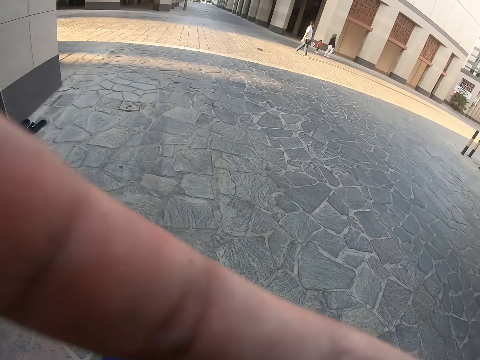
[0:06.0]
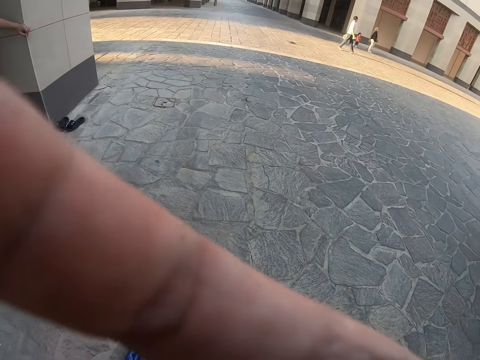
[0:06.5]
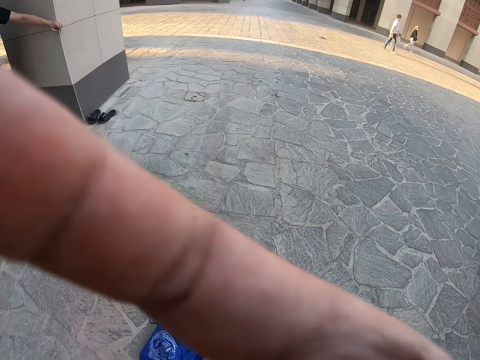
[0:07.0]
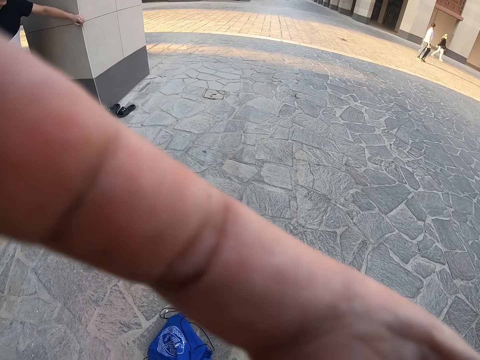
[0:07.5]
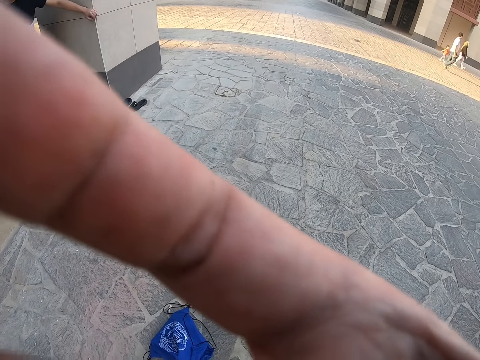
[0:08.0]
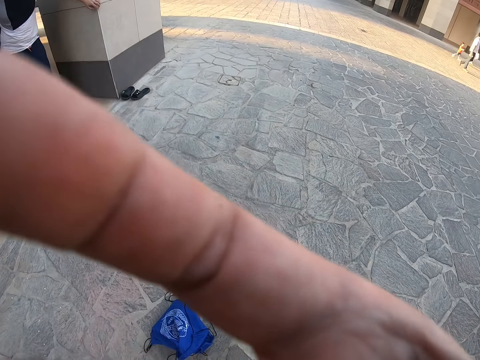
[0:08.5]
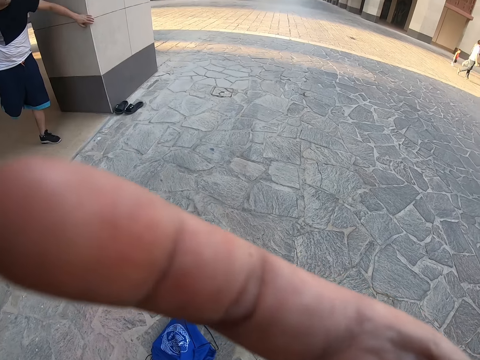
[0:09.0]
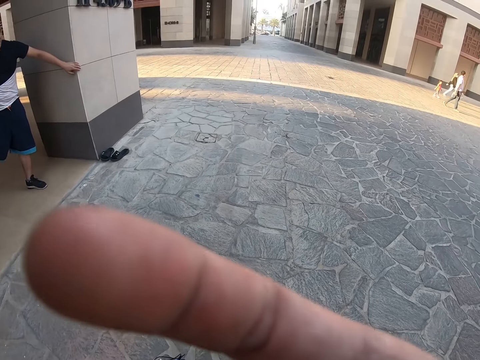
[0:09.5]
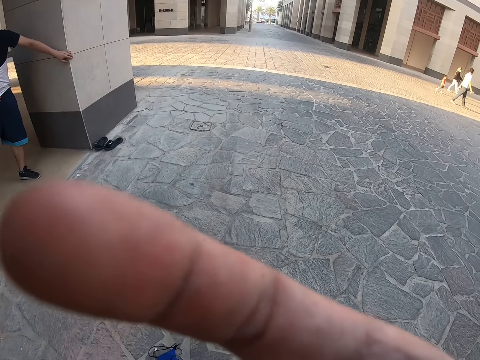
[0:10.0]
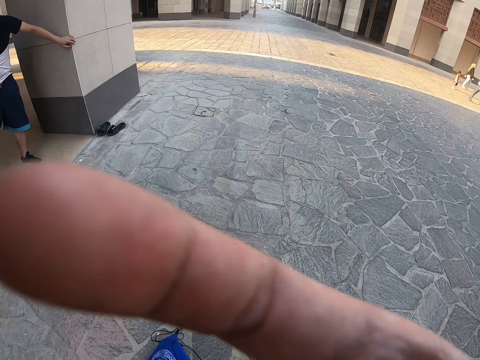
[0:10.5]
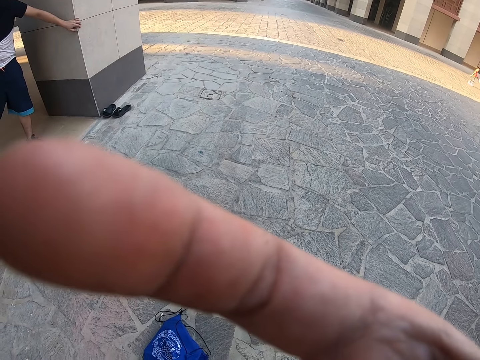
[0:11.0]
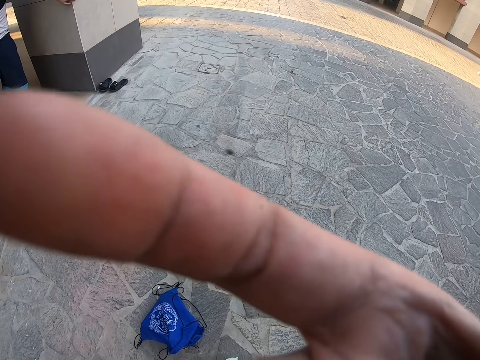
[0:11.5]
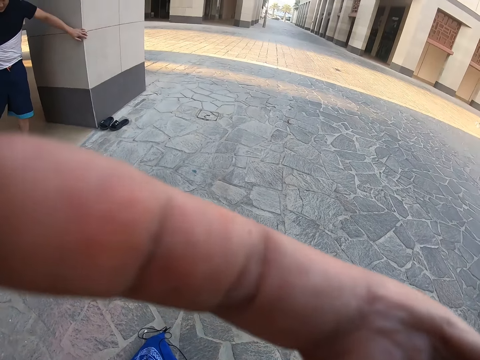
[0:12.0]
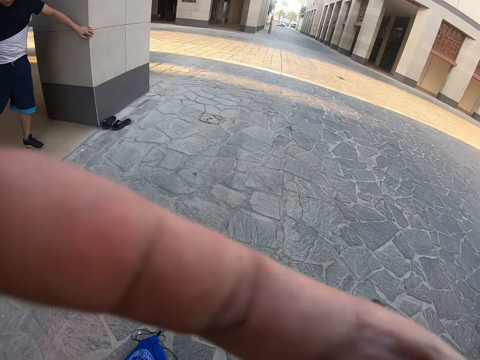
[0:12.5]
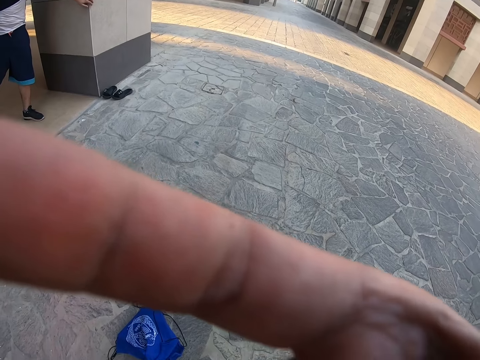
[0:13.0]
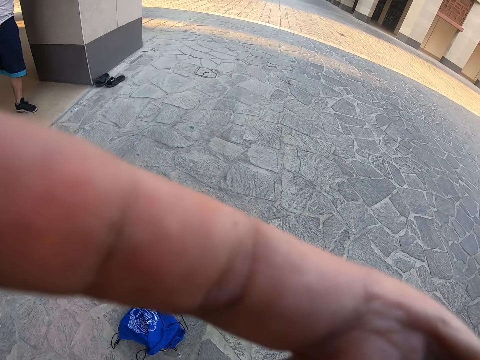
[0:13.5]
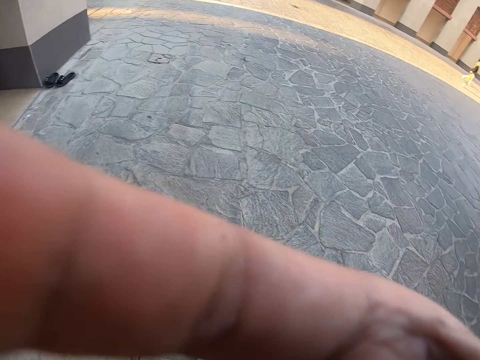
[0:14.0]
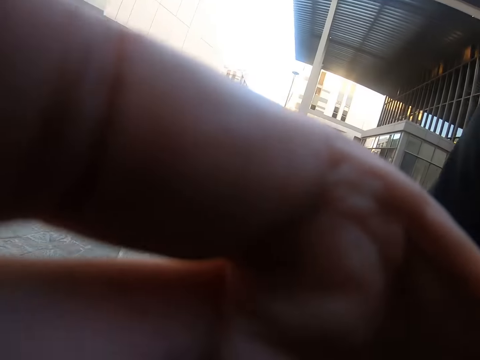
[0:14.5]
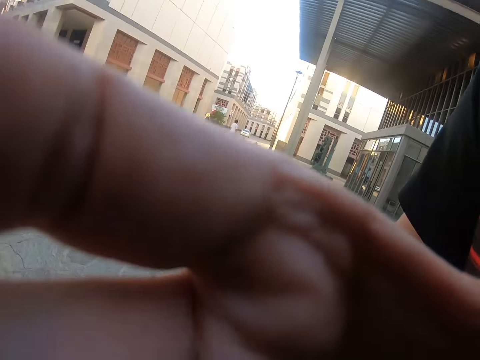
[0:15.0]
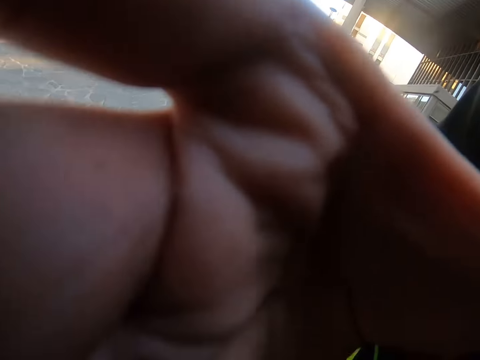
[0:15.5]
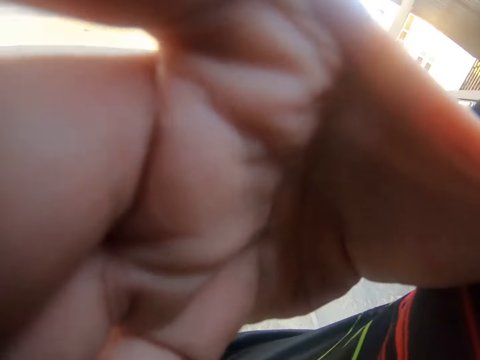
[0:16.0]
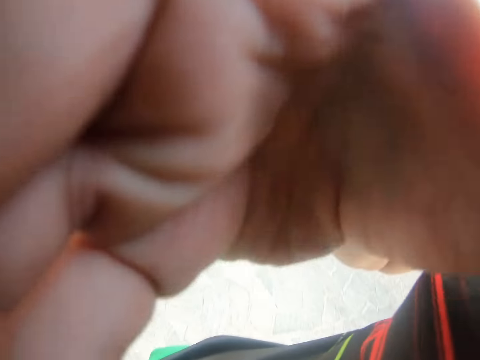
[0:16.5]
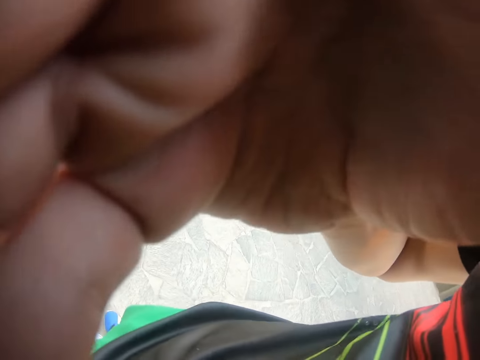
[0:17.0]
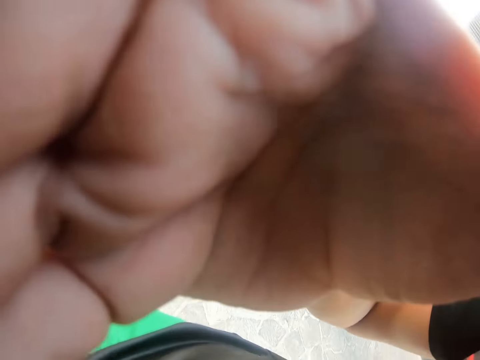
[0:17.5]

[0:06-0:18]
A man walks. Another man walks. A child walks. Another man stands next to a column.

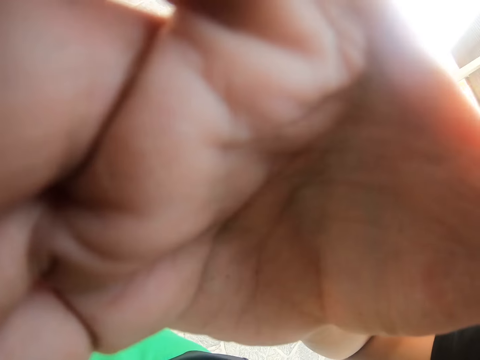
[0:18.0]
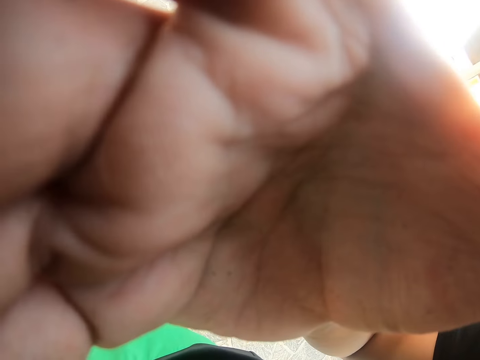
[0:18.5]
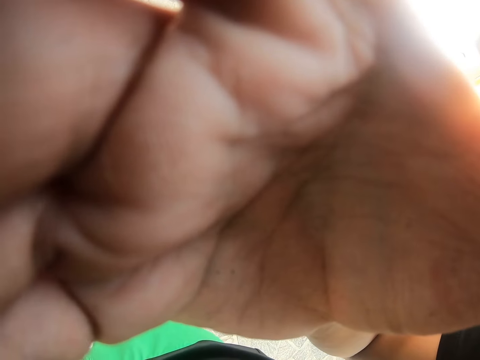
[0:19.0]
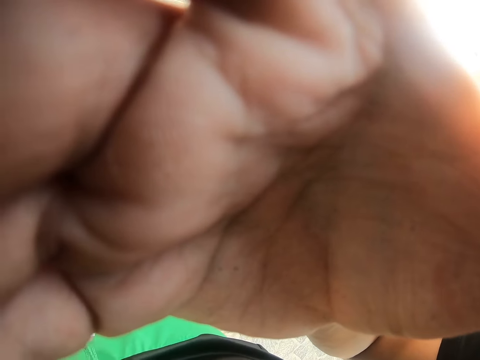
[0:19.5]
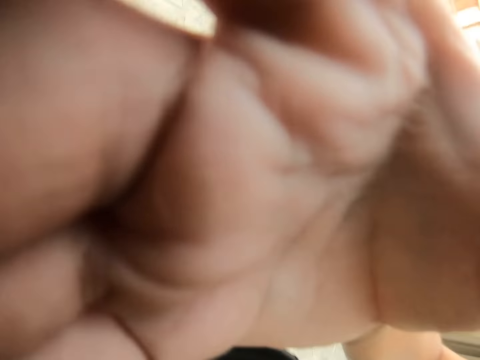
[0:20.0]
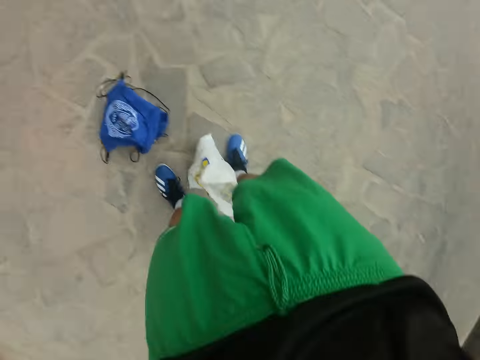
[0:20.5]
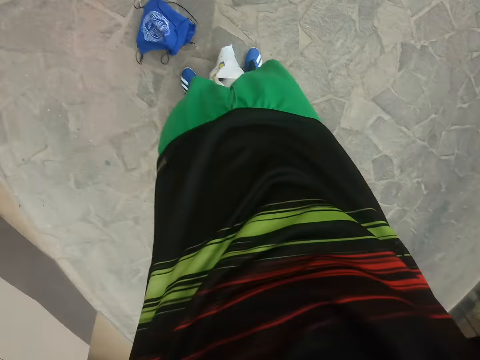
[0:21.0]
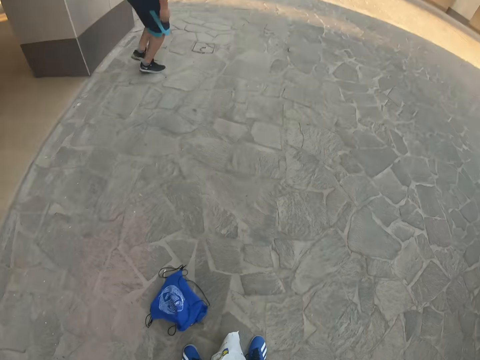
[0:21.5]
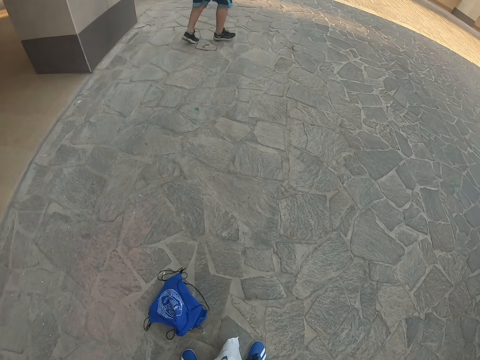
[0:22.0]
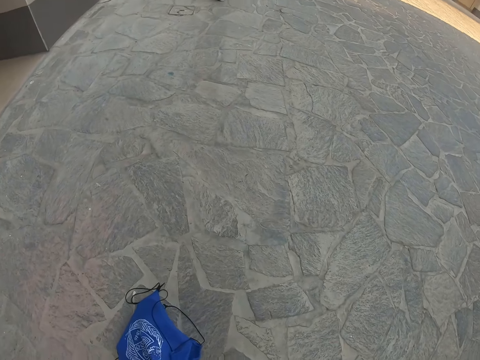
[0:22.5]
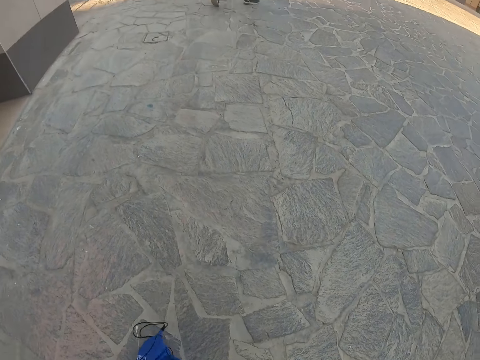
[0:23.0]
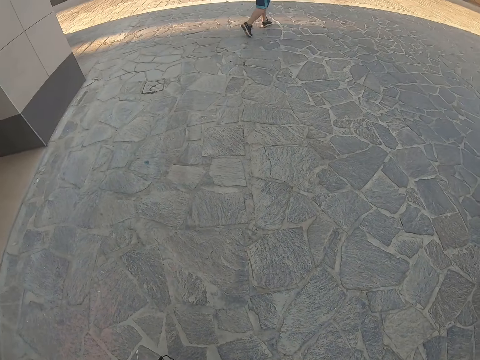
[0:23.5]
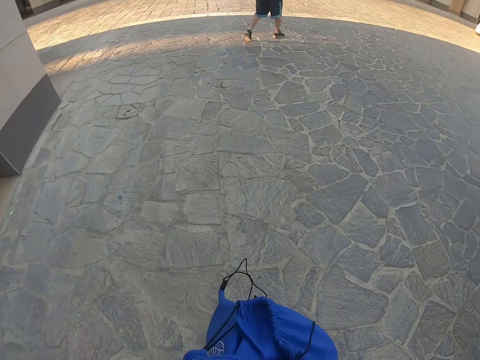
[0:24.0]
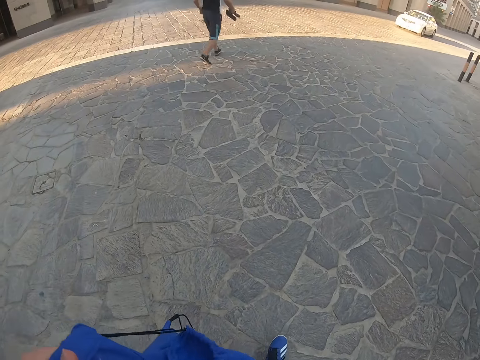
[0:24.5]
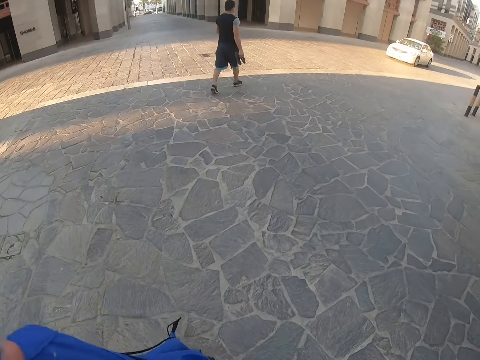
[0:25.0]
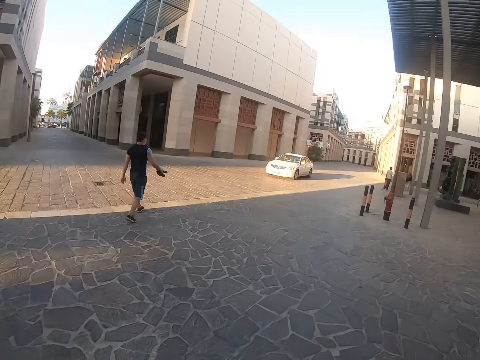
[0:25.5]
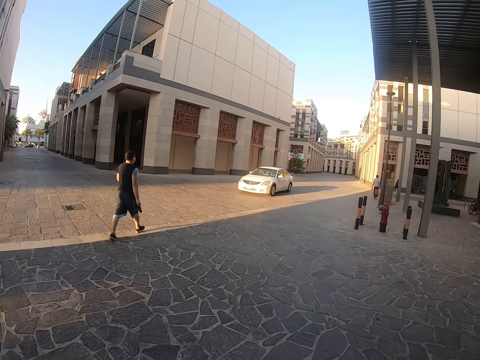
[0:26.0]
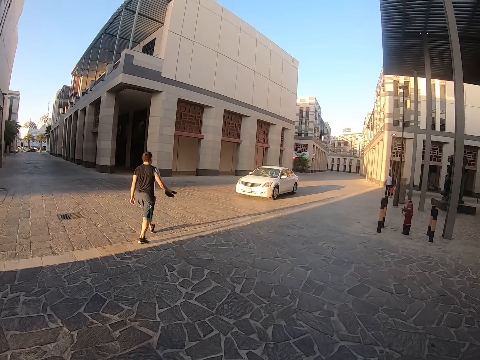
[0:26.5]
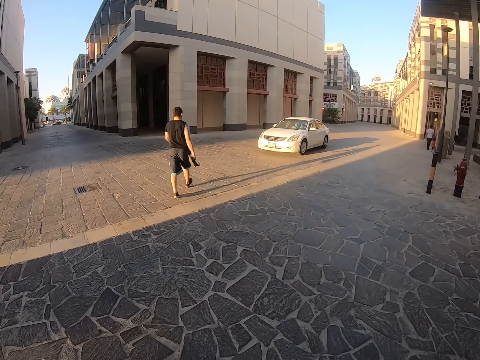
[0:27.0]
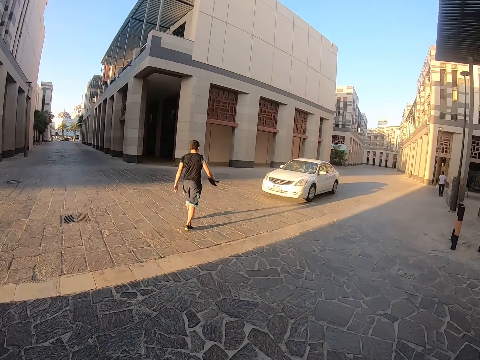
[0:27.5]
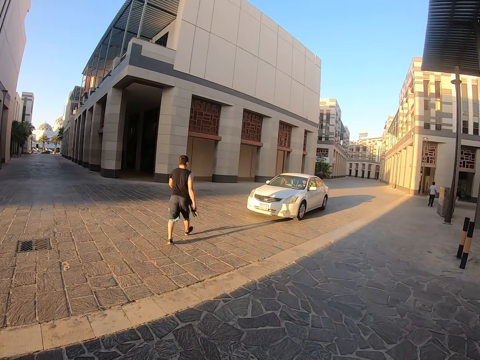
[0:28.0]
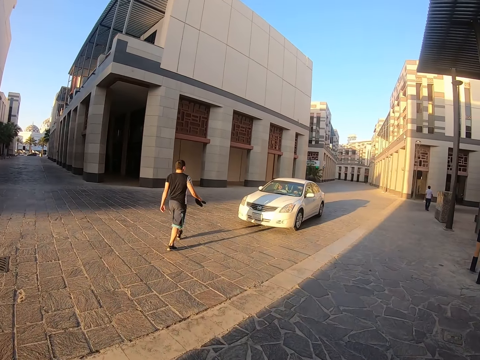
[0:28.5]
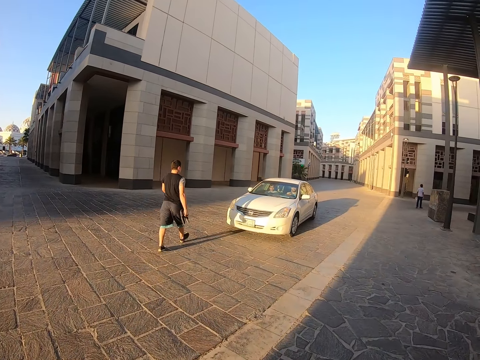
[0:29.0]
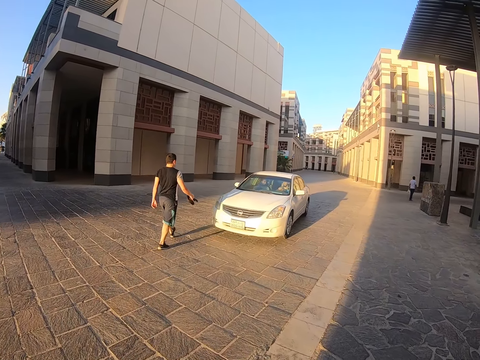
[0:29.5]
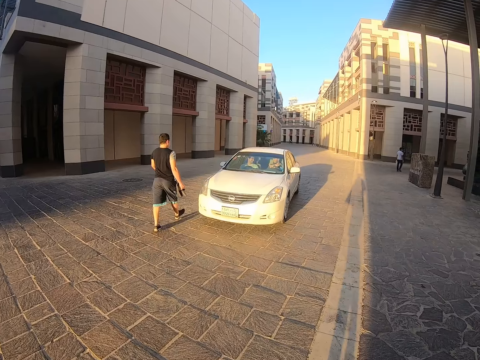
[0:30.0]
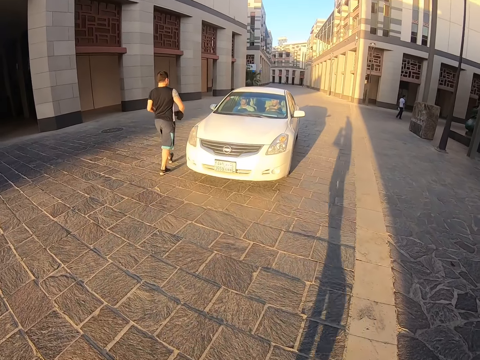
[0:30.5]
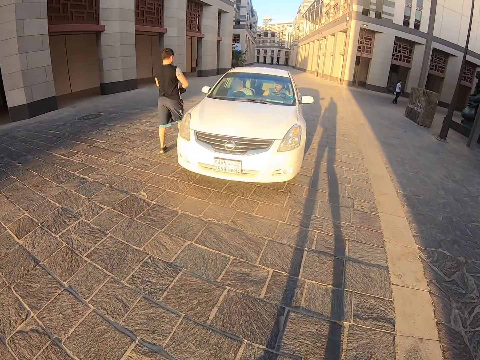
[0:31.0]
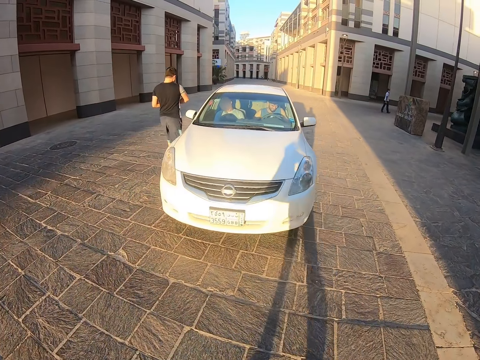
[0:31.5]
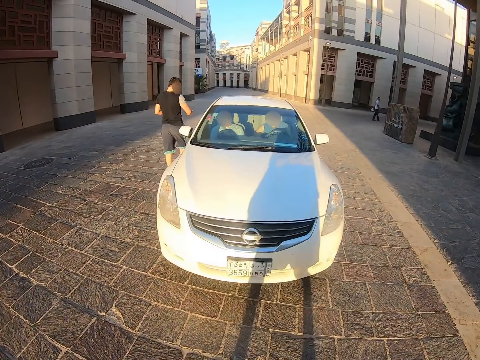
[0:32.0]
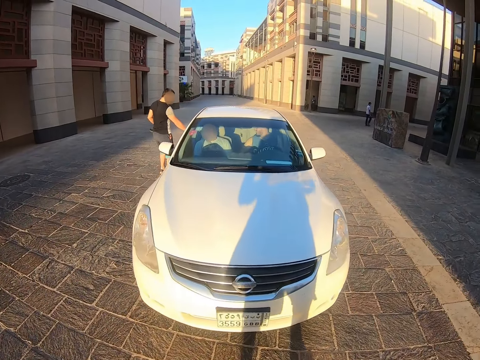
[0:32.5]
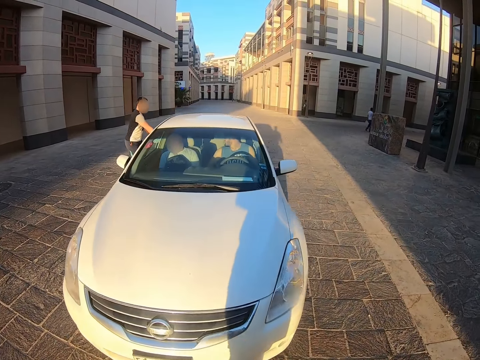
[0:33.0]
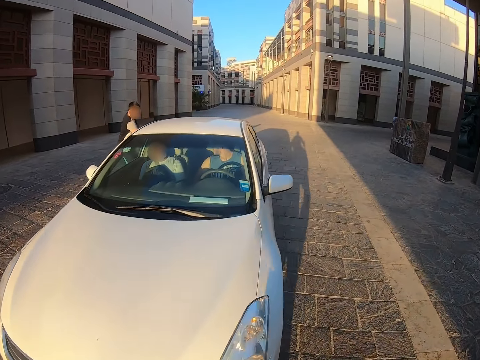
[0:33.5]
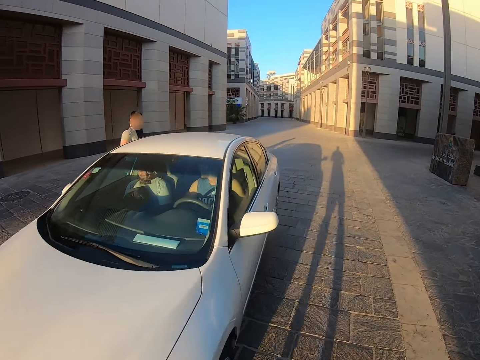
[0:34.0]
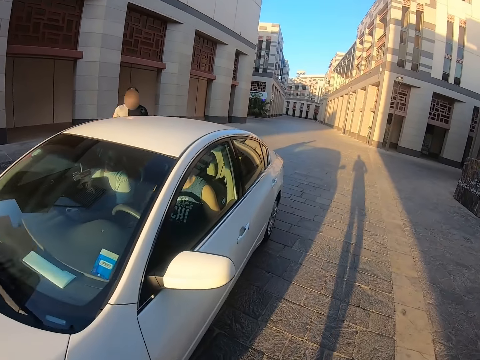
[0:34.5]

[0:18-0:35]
The camera wearer sets the camera. A person walks on the pavement. The camera wearer lets go of something. They pick up a bag from the ground. They walk on the pavement. The person approaches a car. The person opens the car door.
